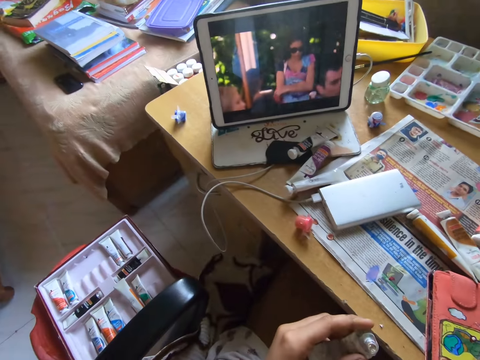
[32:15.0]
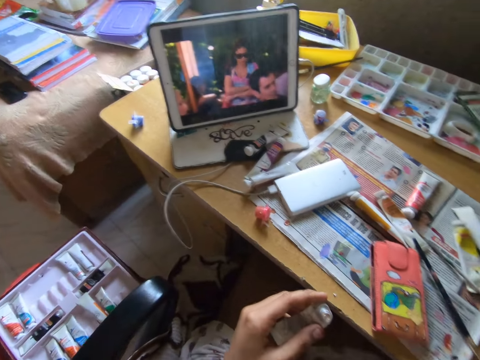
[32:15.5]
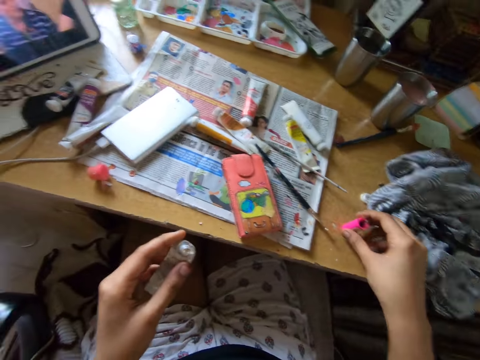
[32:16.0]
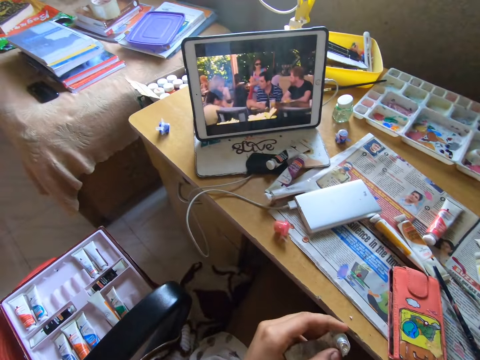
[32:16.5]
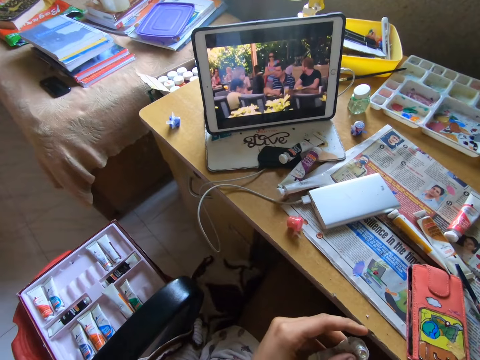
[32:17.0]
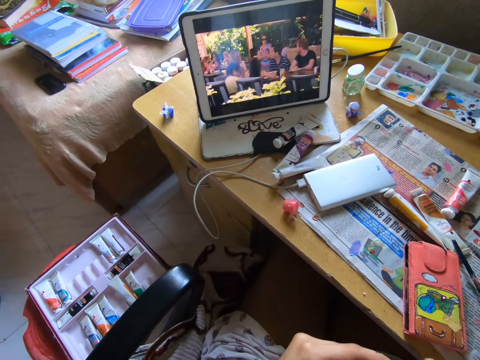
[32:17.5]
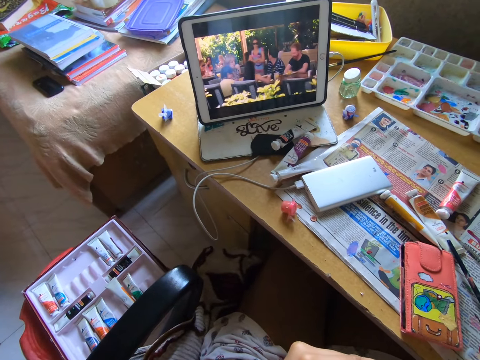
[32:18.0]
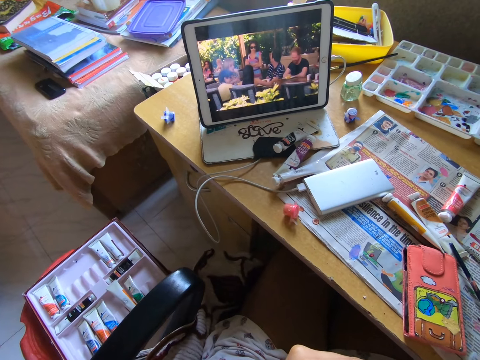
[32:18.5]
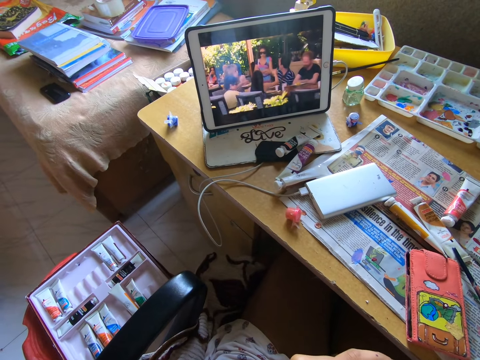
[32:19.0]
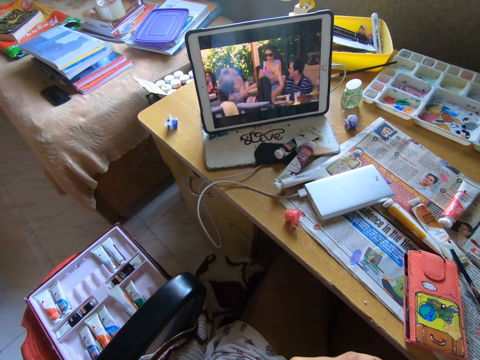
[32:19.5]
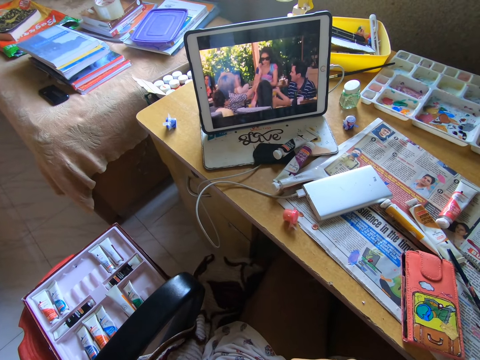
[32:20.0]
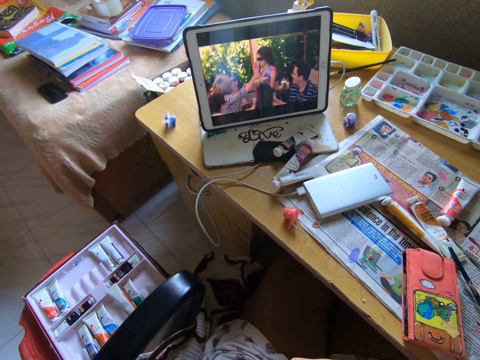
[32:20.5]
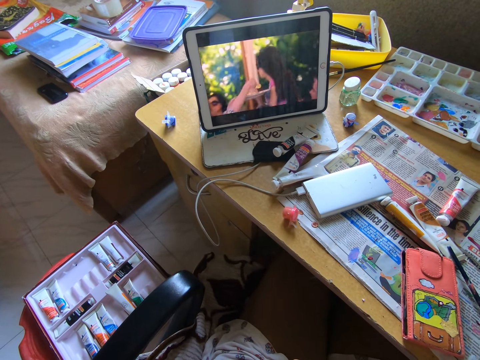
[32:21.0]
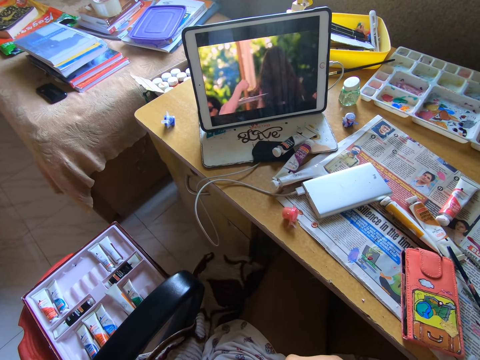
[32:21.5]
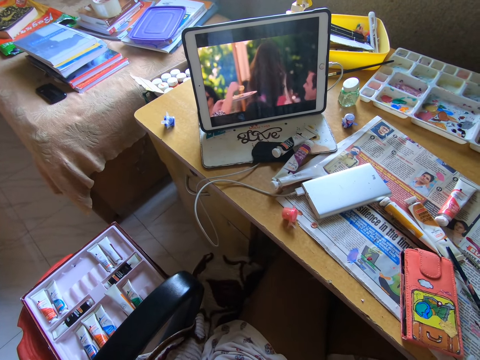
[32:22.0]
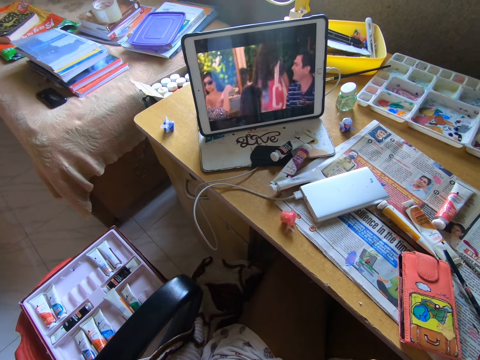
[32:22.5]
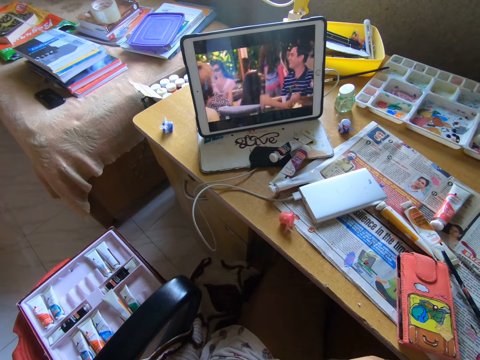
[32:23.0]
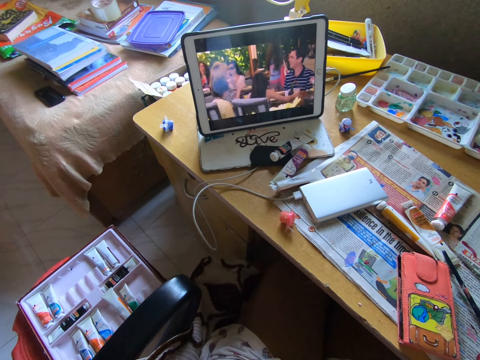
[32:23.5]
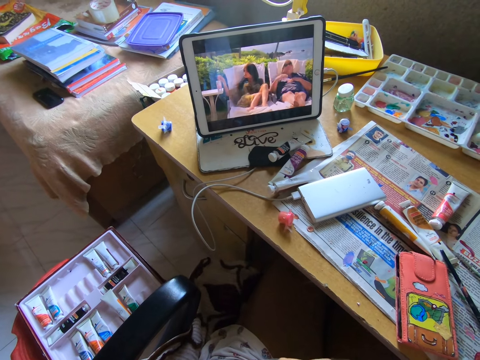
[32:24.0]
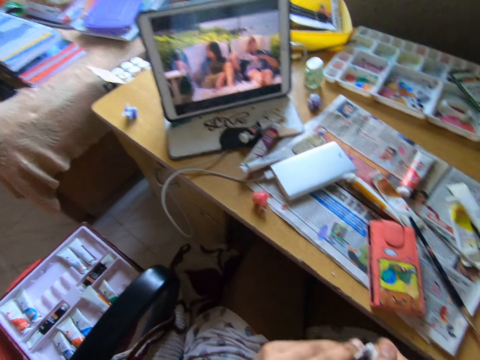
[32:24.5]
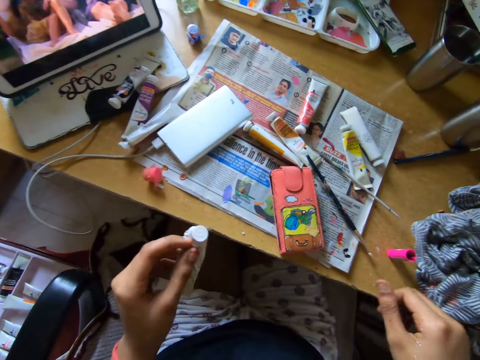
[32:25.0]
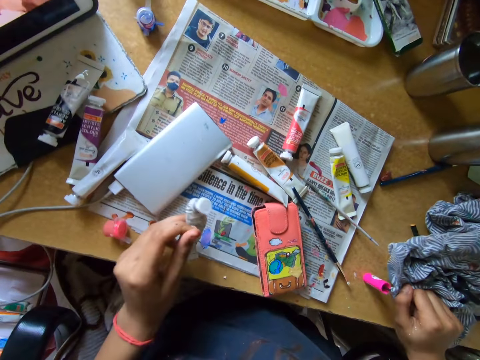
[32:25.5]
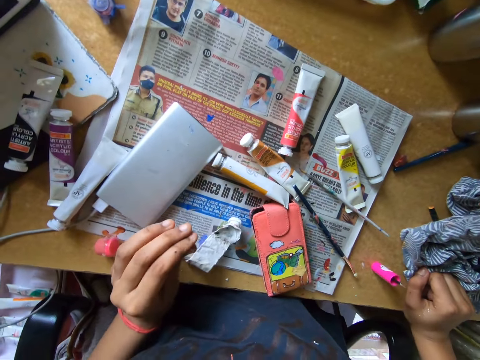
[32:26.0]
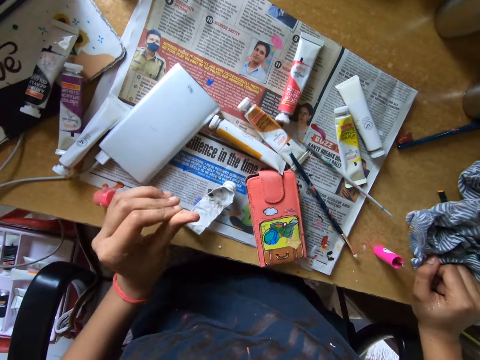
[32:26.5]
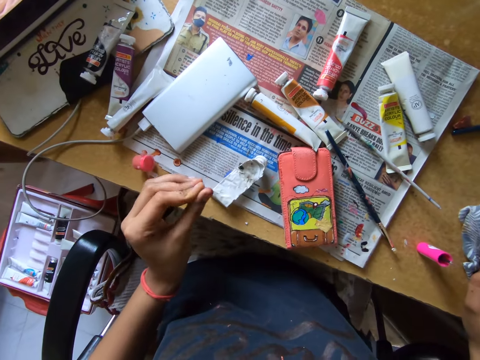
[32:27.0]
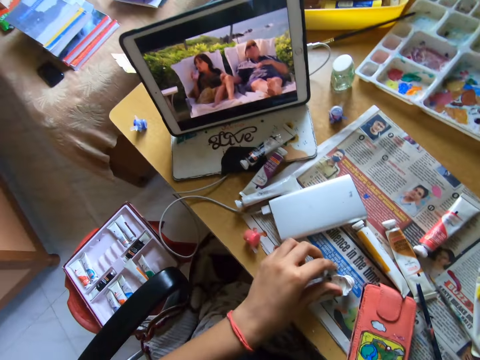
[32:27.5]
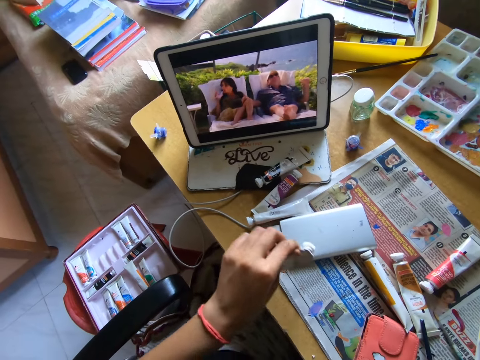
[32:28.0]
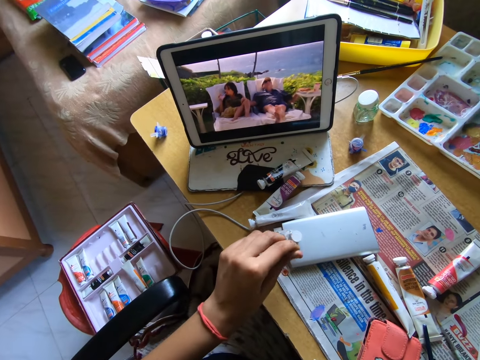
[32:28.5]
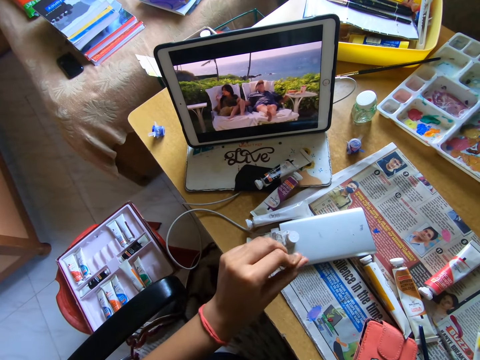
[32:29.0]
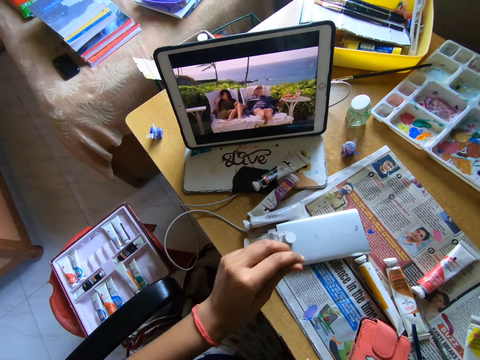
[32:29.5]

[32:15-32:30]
The camera wearer watches a movie on a tablet. They put the brush cap or paint brush on the table. They watch the movie on the tablet. They put a paint tube on the table. They pick up the paint tube from the table. They move the paint bottle. They put the paint tube on a power bank.

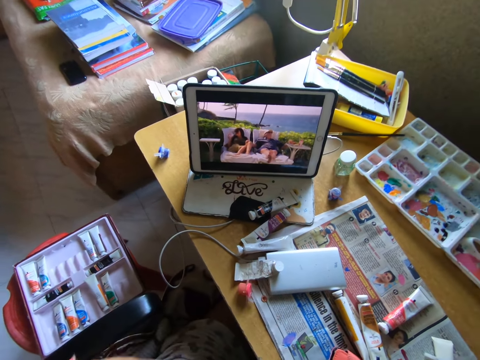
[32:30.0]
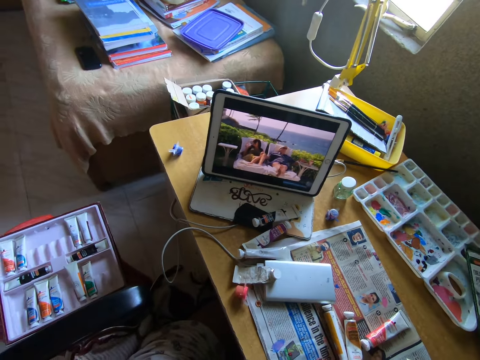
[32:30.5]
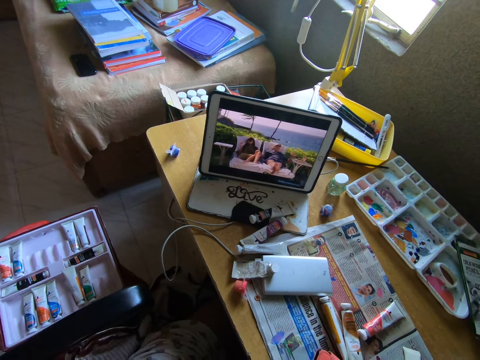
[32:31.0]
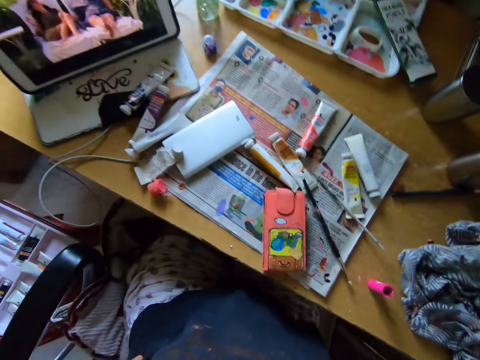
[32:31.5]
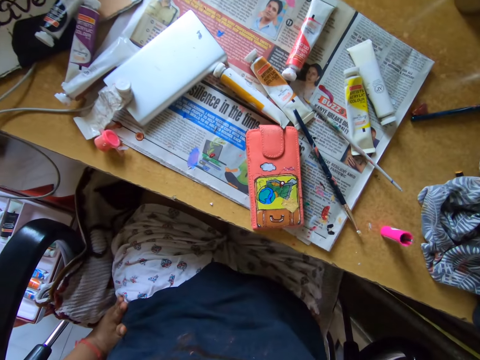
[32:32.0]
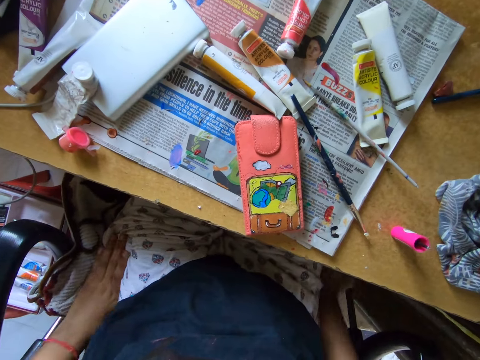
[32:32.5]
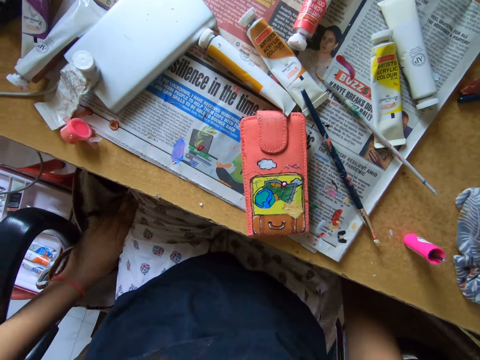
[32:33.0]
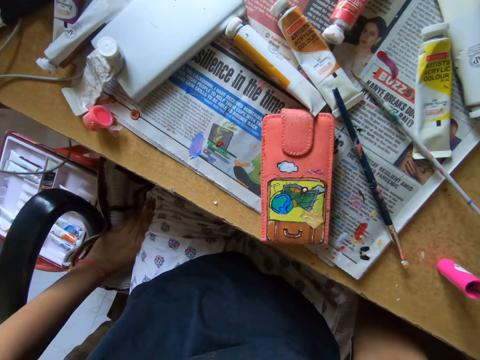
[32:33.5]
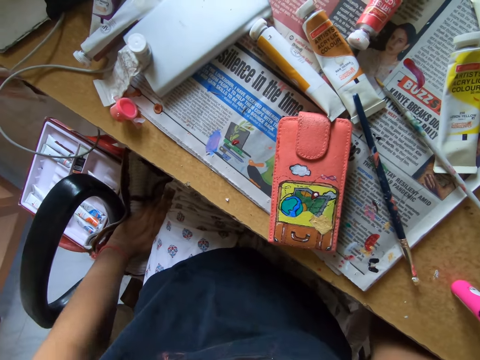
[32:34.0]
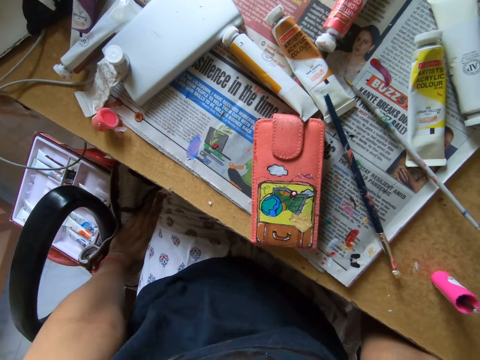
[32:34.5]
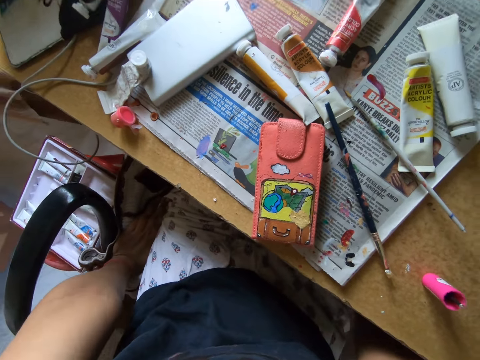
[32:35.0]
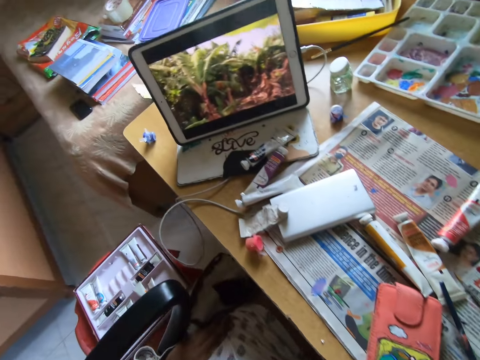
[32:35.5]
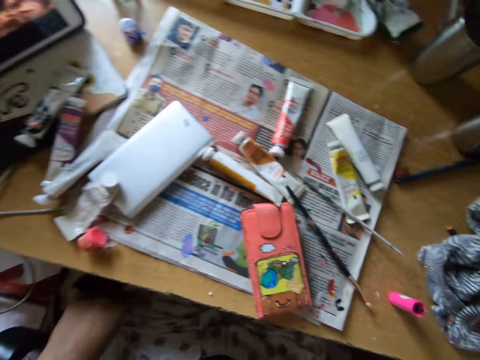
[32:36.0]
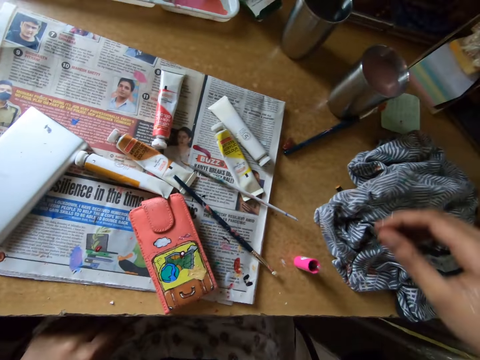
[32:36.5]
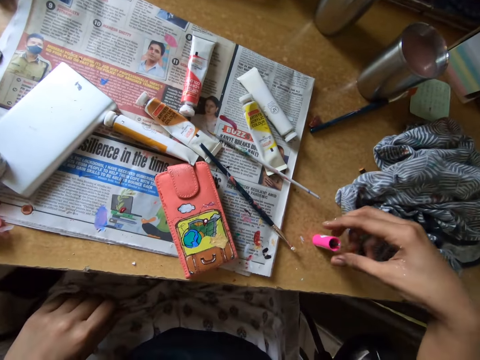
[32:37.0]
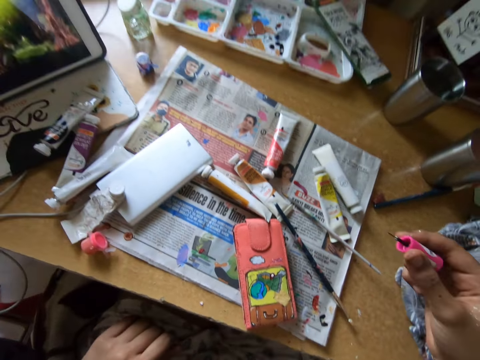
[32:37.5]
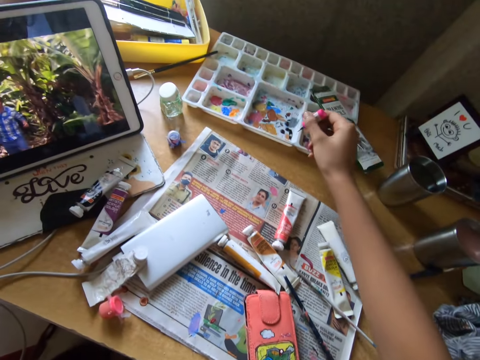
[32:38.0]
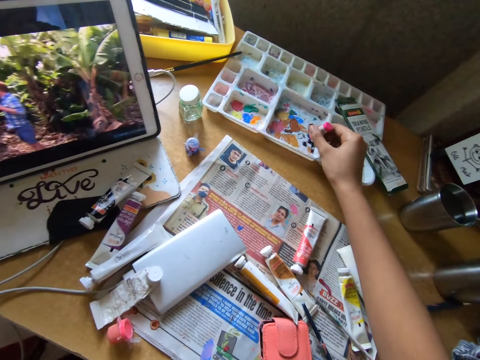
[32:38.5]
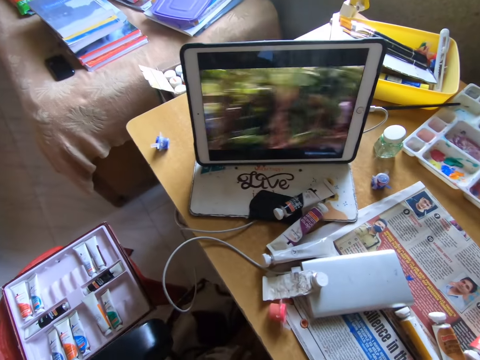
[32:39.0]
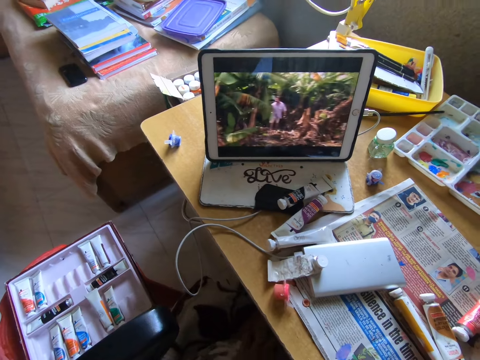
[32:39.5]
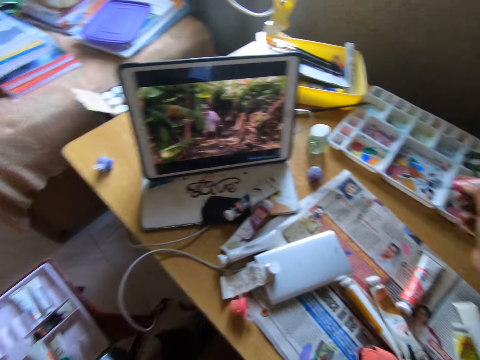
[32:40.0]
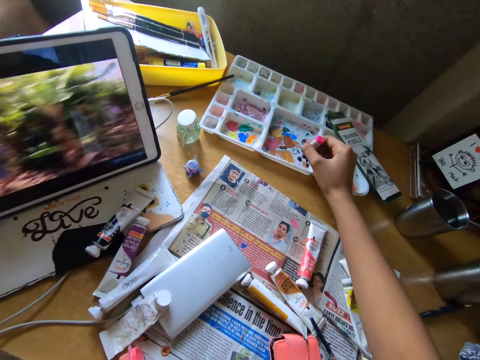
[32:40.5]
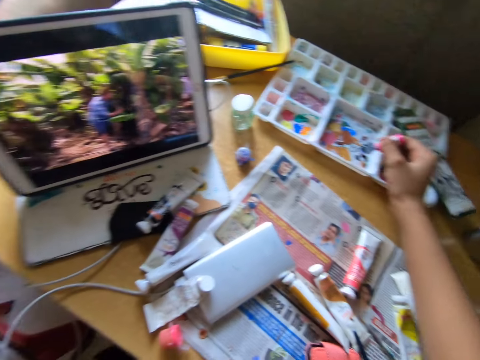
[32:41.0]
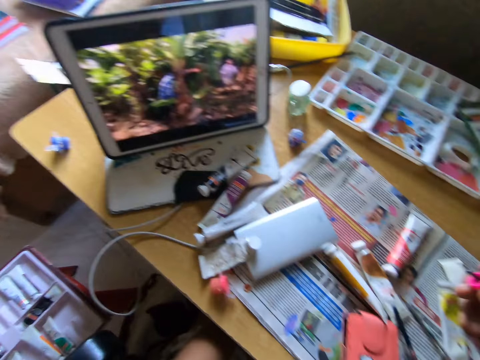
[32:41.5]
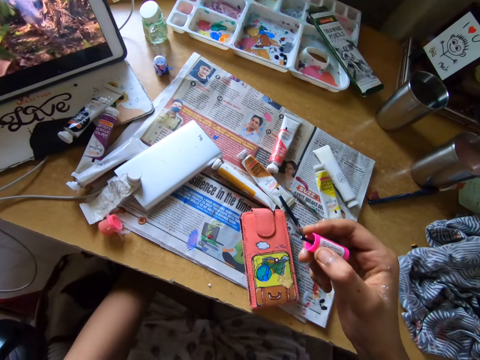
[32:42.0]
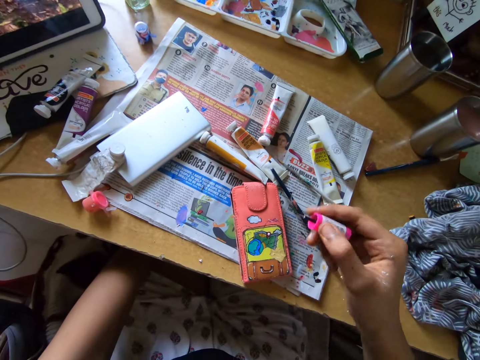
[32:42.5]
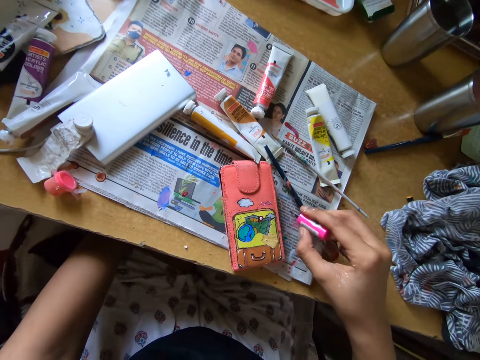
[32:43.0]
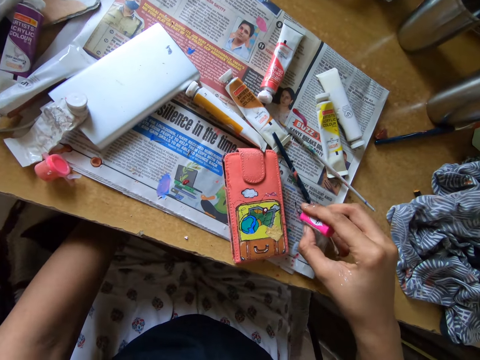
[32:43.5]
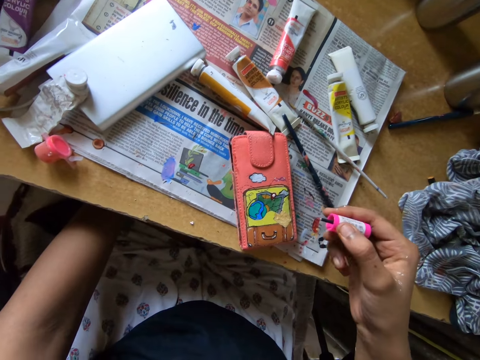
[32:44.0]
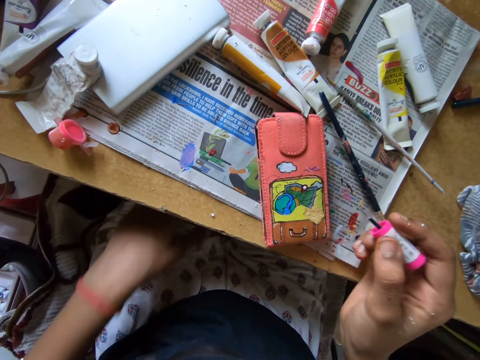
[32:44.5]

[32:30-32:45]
The camera wearer watches a movie on a tablet. She rubs her hand on her shorts. She picks up the brush cap or paint brush from the table. She puts the brush tip on a paint, in the palette or paint tray. She watches a movie on the tablet. She scoops paint on the paint tray with the paint brush. She puts the brush tip on a newspaper on the table.
